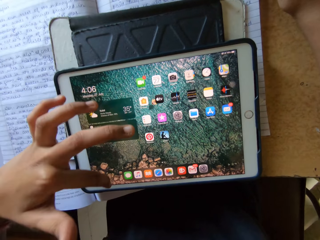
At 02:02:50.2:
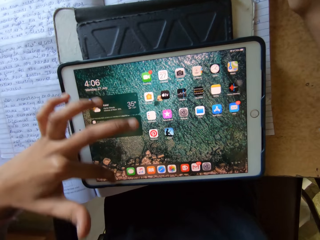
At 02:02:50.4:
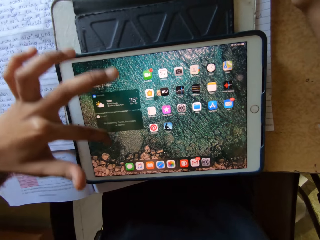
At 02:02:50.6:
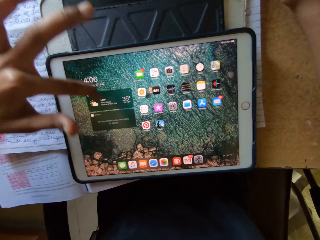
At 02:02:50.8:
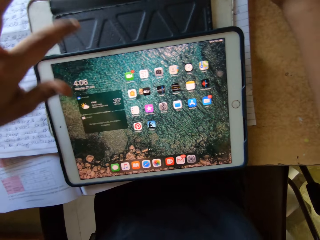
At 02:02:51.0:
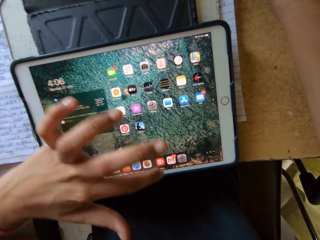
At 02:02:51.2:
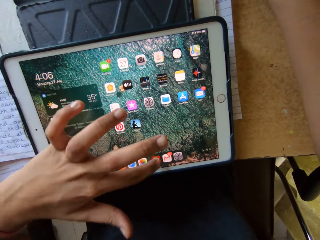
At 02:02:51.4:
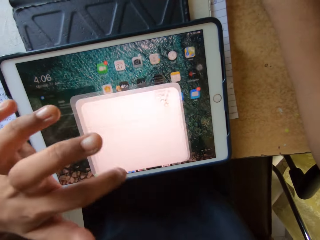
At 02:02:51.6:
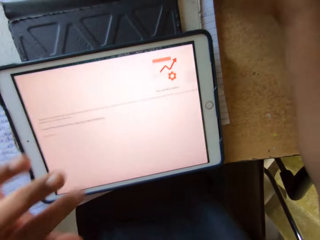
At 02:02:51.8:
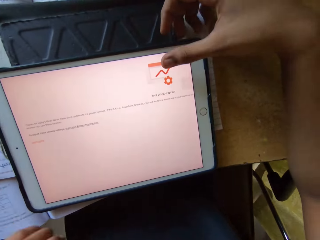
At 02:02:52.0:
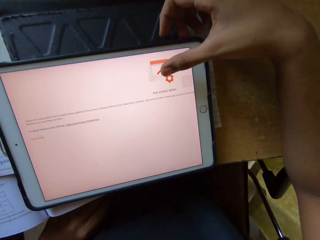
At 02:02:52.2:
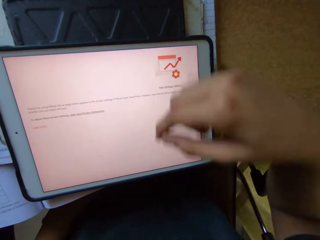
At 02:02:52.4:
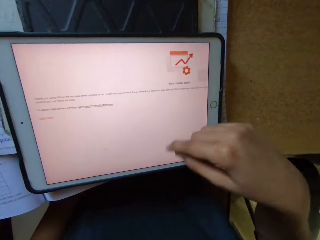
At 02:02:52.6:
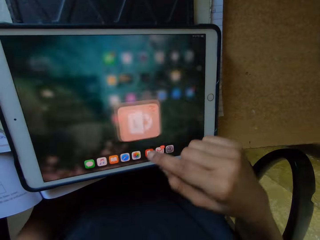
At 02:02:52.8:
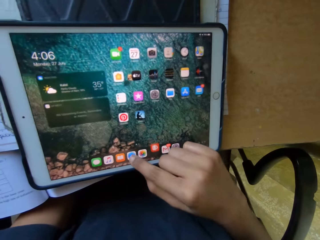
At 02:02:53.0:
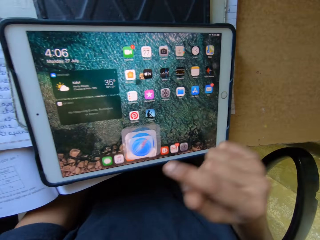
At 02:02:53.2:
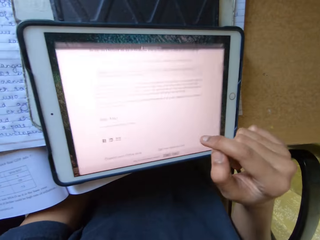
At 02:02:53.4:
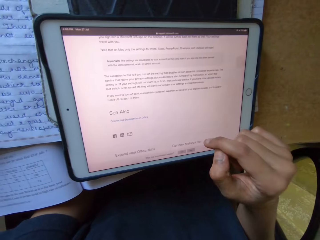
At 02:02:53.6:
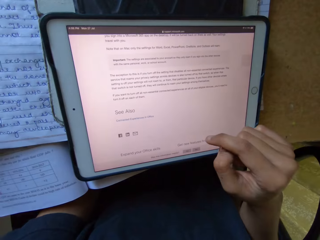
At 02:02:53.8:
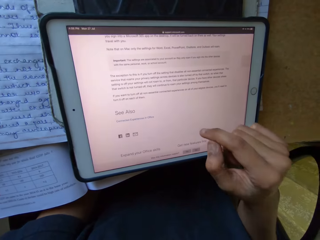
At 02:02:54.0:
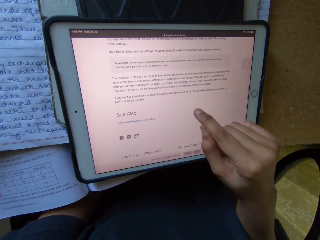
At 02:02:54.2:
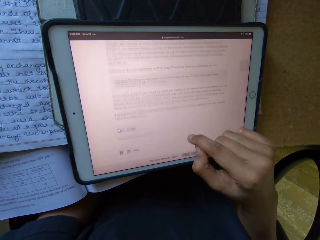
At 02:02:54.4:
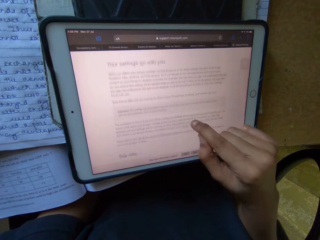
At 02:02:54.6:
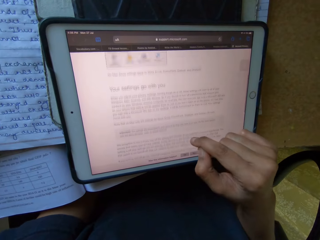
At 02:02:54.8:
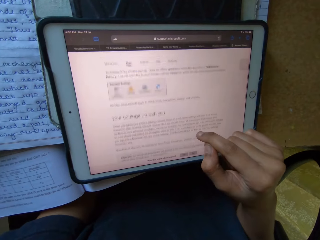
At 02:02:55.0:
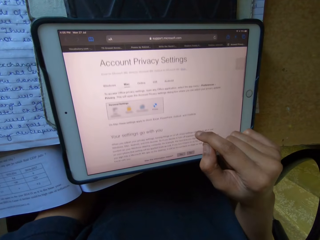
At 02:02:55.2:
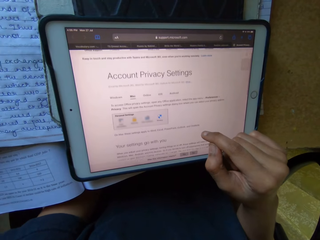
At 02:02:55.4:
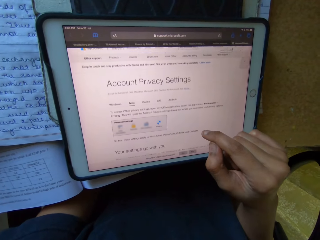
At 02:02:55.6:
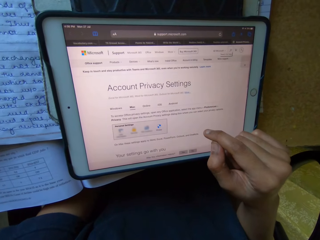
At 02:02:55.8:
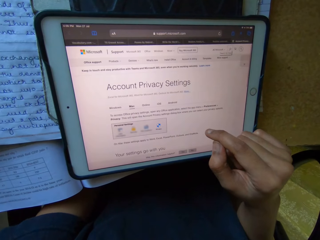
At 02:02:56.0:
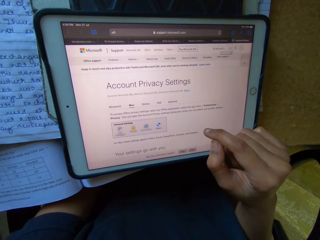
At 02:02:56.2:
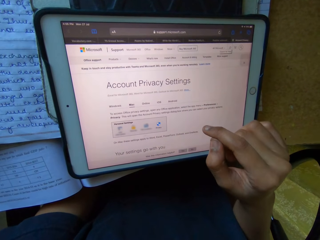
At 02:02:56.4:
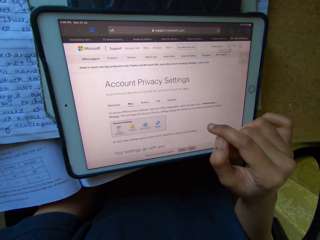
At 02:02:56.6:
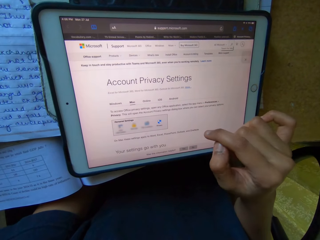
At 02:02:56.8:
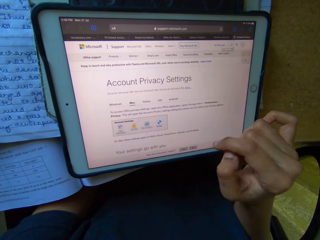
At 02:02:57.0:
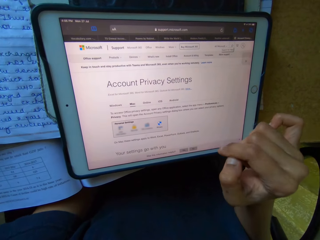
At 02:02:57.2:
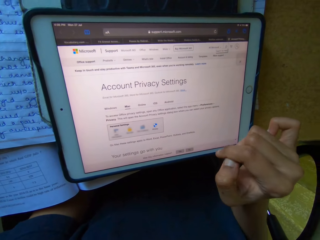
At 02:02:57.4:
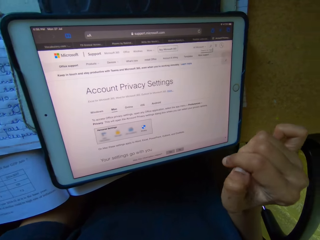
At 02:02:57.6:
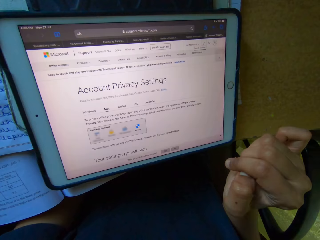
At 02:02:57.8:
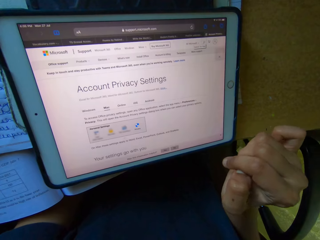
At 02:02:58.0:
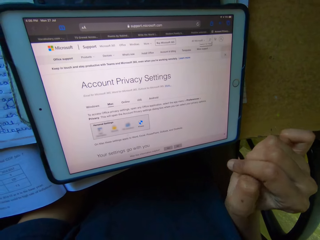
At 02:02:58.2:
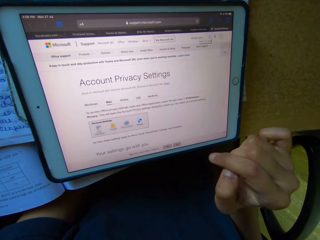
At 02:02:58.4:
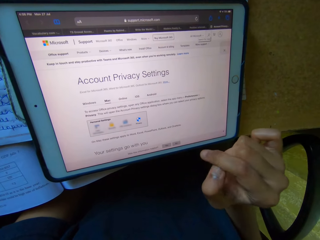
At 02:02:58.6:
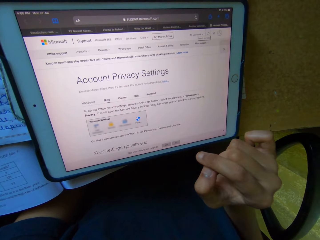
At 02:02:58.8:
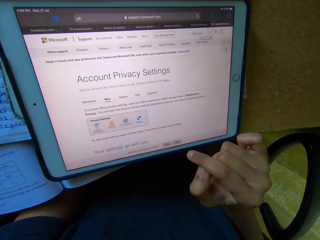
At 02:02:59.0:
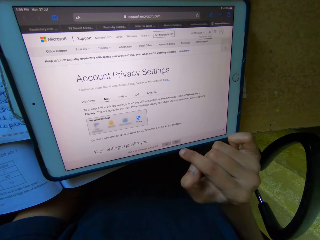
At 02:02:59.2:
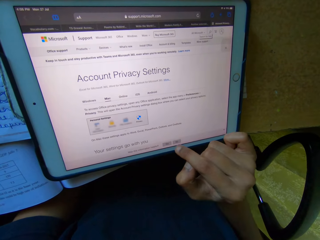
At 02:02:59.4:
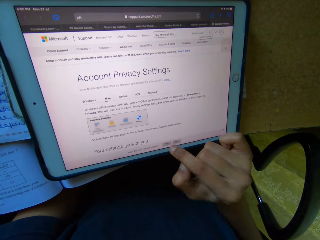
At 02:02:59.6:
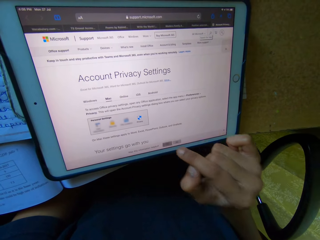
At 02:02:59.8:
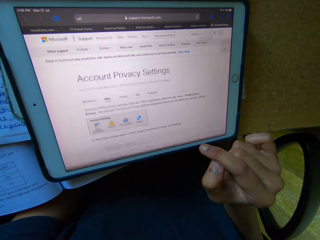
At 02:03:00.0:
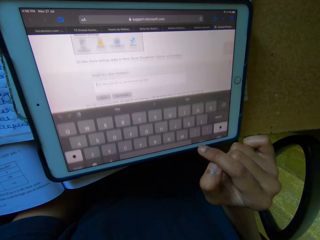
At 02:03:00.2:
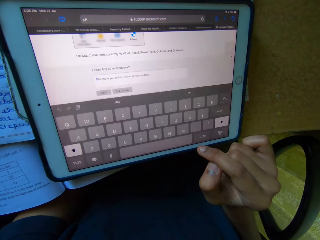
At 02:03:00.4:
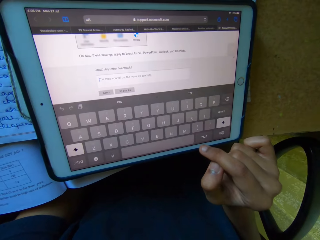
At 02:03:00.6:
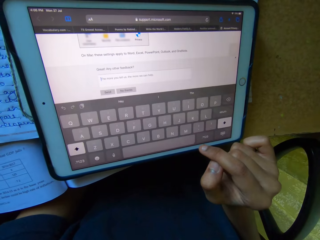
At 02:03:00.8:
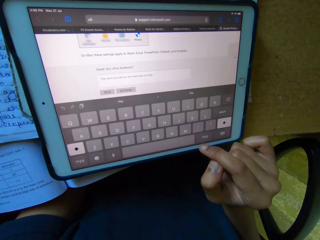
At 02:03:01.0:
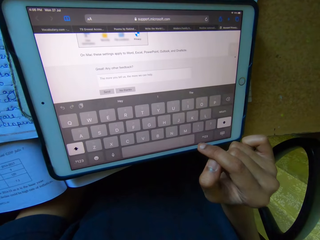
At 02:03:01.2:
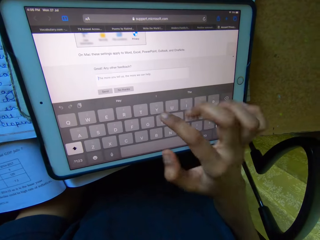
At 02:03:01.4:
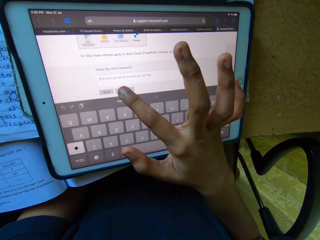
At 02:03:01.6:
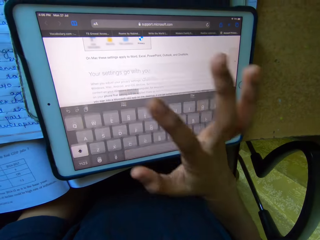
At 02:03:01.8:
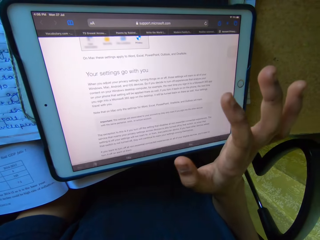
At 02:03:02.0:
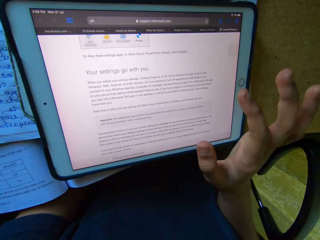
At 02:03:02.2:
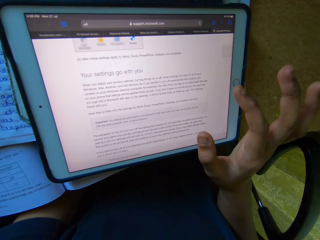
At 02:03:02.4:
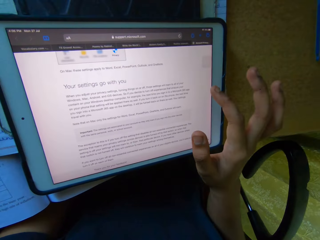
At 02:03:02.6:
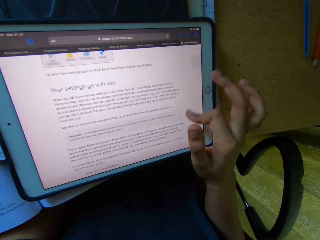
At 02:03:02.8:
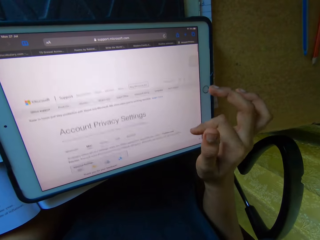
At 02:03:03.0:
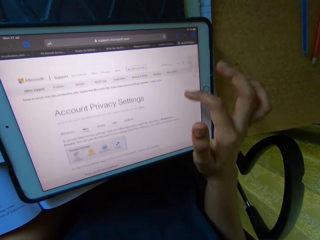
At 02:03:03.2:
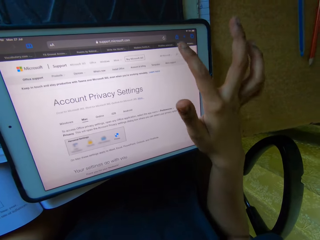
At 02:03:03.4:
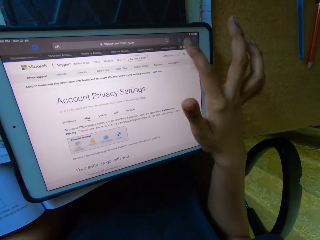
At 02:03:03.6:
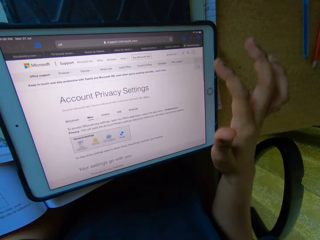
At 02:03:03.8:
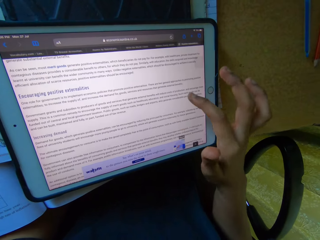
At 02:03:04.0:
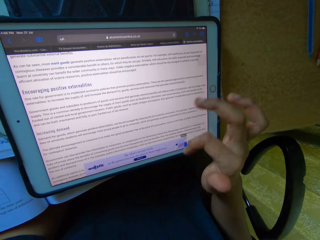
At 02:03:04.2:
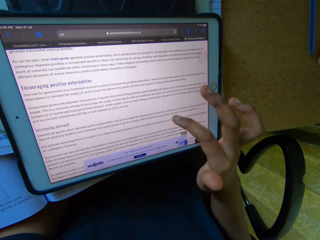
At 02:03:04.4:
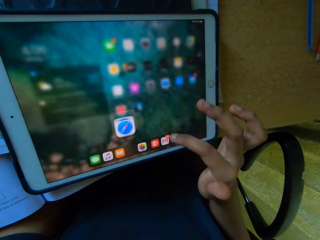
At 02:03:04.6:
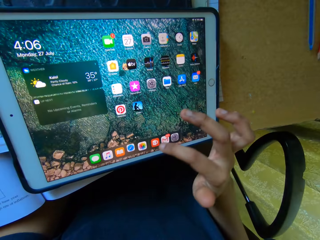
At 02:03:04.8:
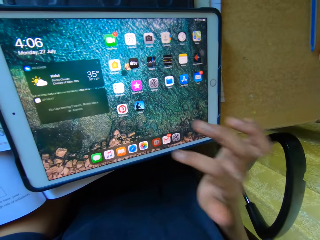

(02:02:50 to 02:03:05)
The camera wearer presses icons on the tablet with the right hand. They scroll through the tablet. They look at the tablet. They press icons on the tablet with the right hand. They look at the tablet. They press icons on the tablet with the right hand. They scroll through the tablet.

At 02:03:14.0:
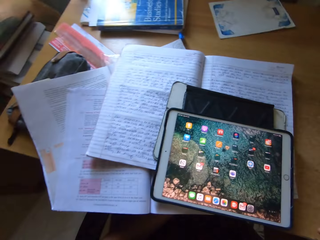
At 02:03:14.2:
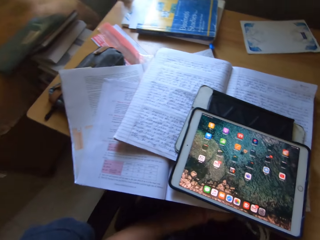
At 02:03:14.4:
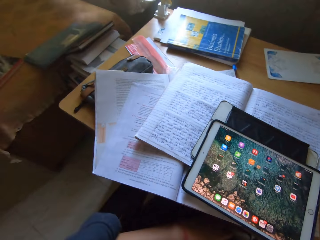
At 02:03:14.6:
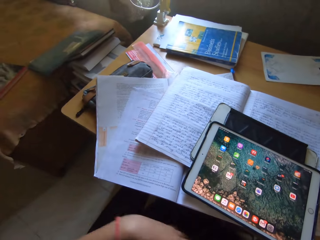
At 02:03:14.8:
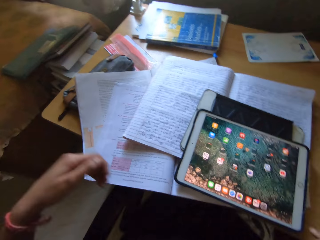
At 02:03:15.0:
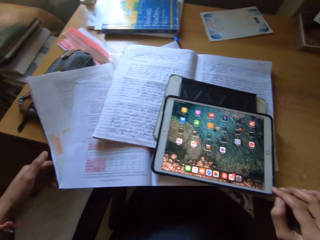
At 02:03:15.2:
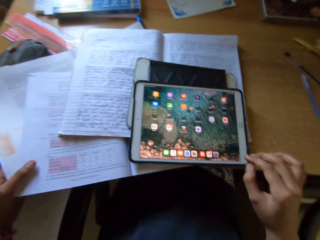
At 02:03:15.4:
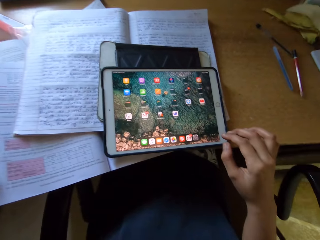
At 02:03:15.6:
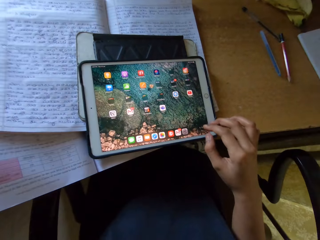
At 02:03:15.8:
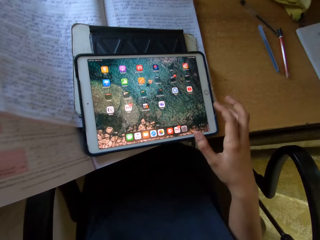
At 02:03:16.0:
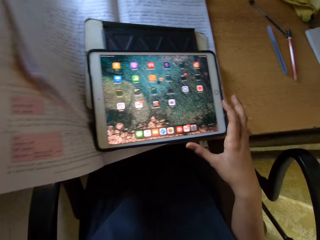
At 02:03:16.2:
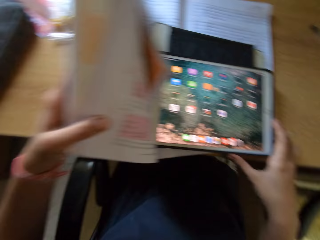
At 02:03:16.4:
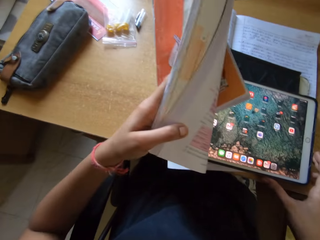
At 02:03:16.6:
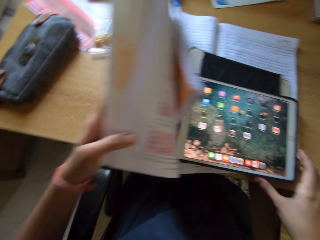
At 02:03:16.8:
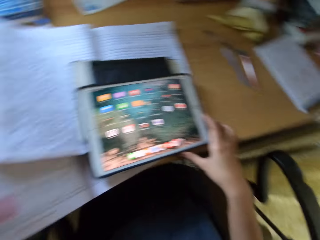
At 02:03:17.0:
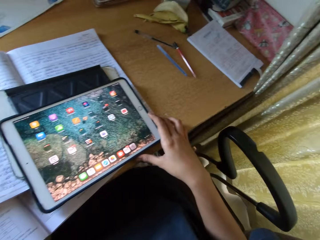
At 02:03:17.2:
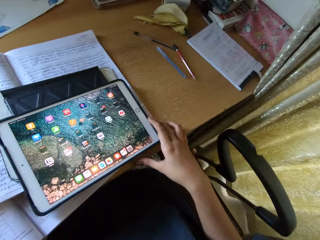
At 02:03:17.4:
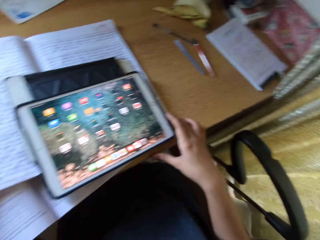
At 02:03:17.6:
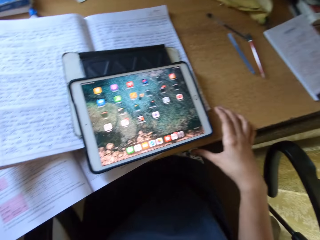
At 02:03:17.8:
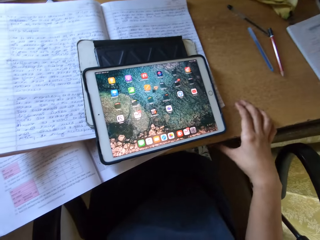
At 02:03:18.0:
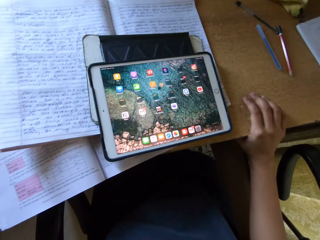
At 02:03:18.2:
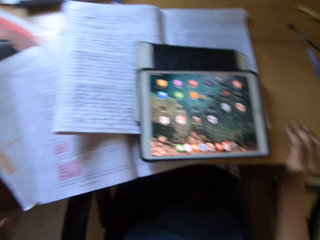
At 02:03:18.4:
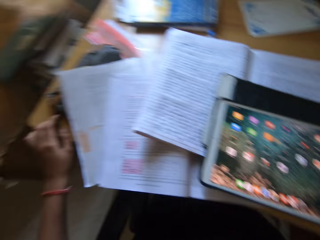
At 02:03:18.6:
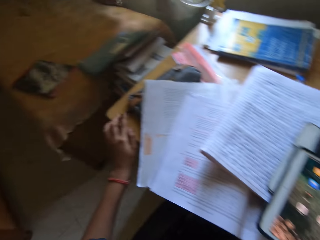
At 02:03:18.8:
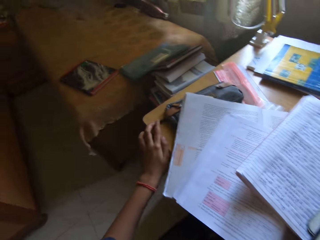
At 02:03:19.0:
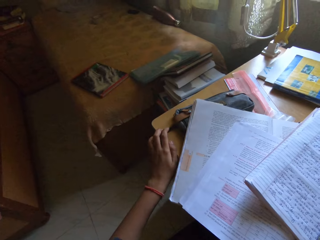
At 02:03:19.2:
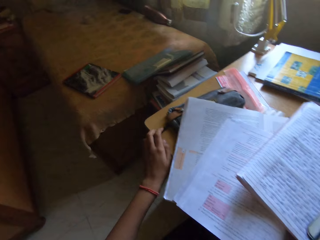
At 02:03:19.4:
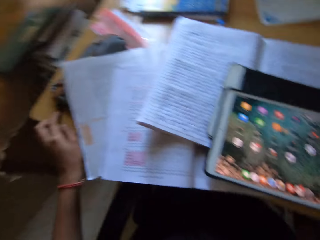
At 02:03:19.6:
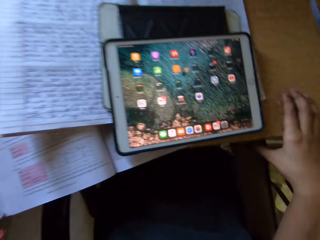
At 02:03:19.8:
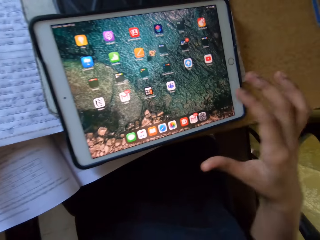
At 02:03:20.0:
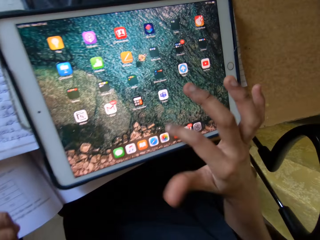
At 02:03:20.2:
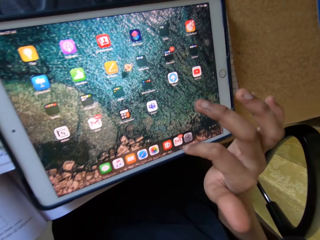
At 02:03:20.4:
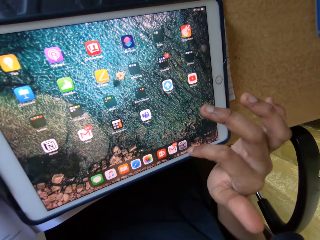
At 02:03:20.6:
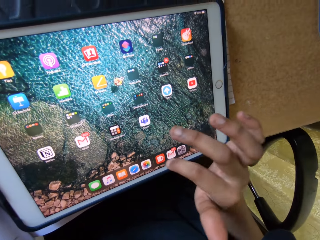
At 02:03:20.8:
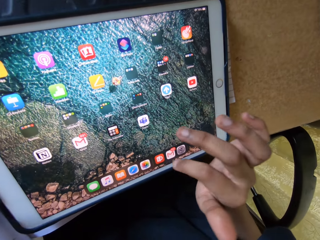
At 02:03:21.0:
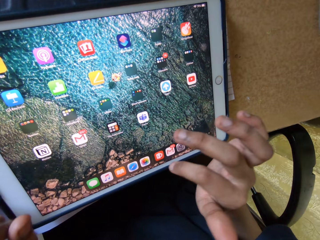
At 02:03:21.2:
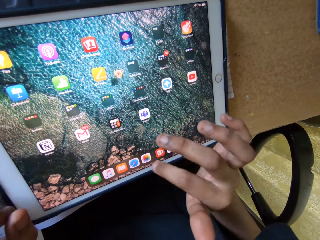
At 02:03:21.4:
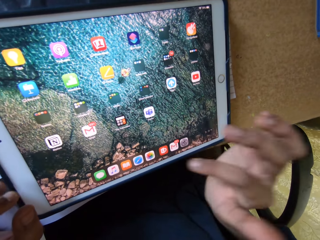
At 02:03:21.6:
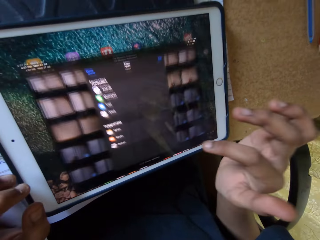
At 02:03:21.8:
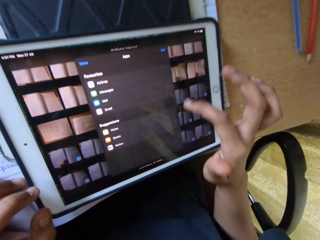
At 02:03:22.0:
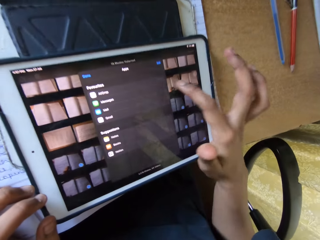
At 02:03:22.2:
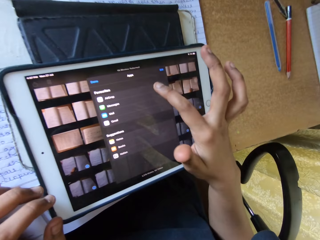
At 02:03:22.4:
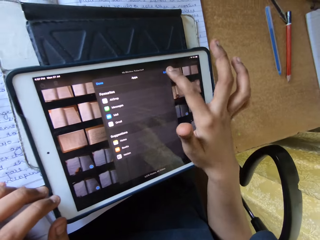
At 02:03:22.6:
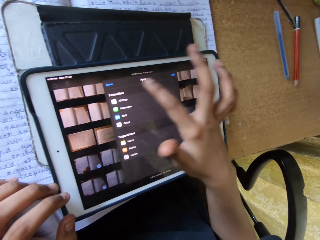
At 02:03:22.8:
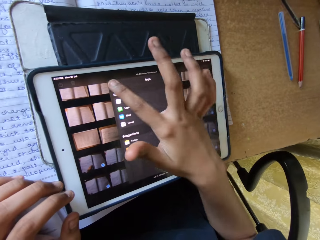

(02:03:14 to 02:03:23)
The camera wearer looks around the table. They hold a book with the left hand. They touch the book. They lift the books. They look at the table. They look at the tablet. They look around a room. They use the tablet smart phone. They press icons on the tablet.
